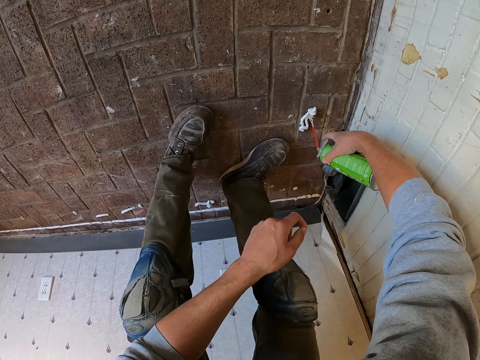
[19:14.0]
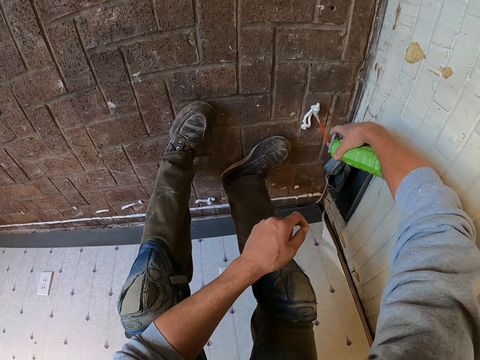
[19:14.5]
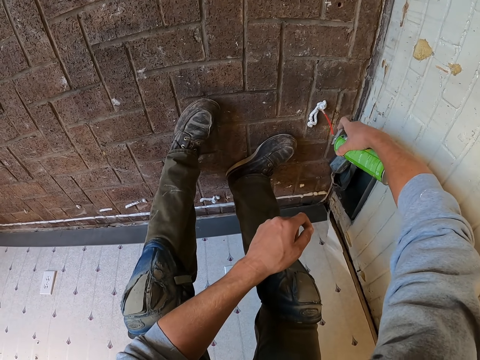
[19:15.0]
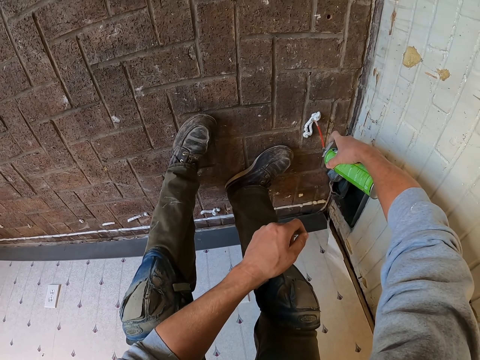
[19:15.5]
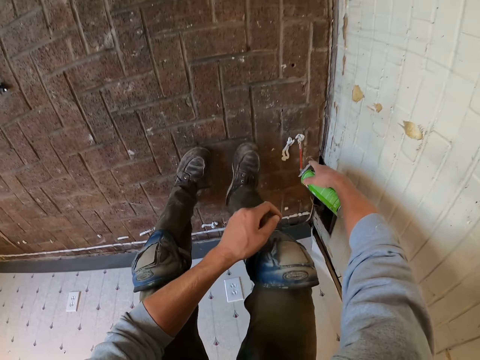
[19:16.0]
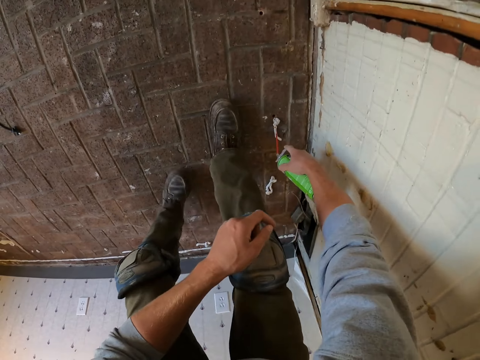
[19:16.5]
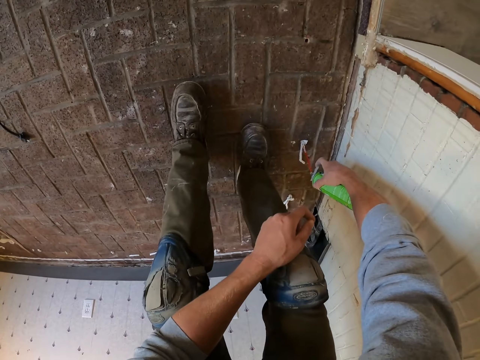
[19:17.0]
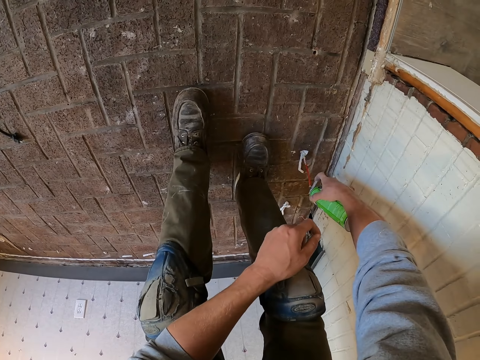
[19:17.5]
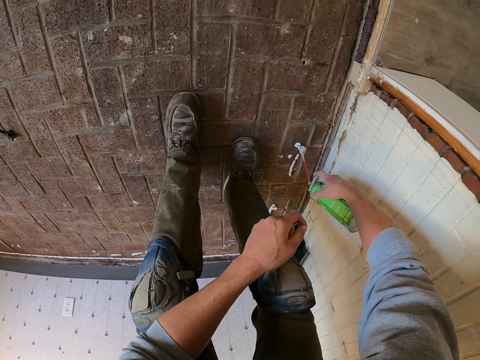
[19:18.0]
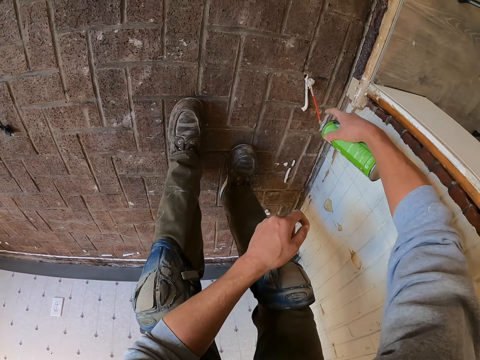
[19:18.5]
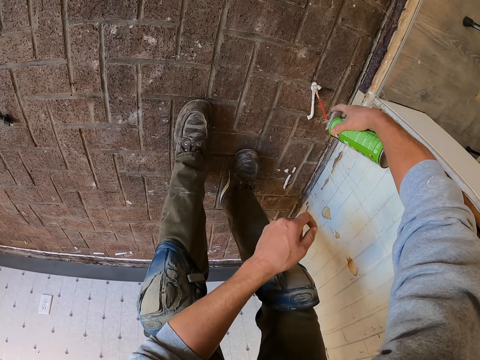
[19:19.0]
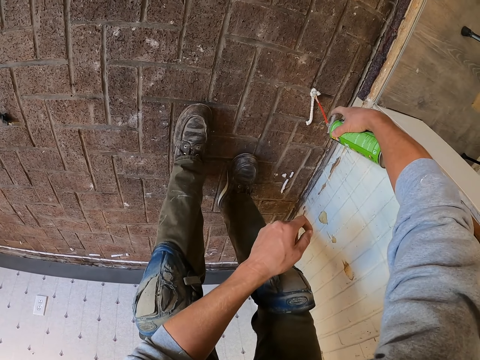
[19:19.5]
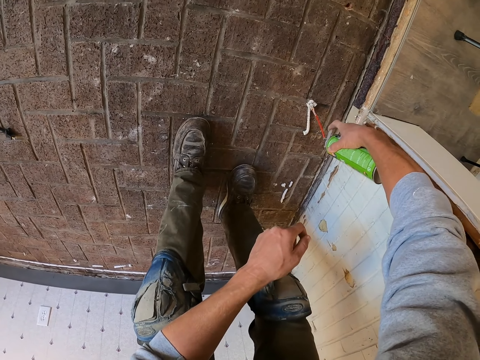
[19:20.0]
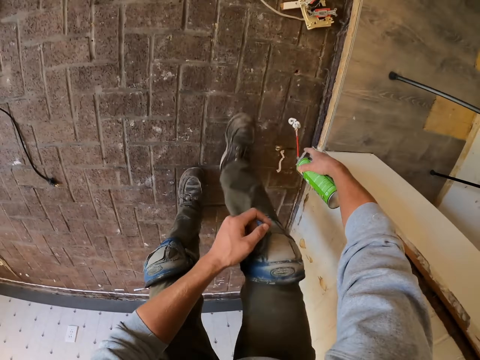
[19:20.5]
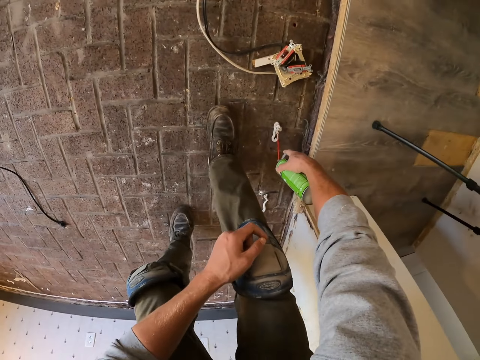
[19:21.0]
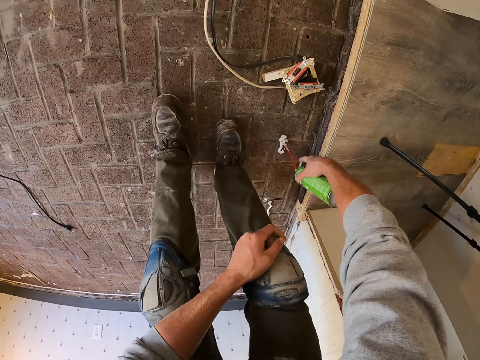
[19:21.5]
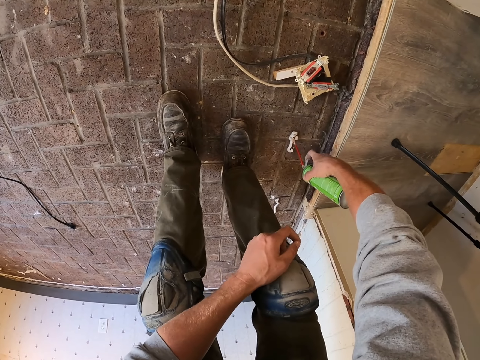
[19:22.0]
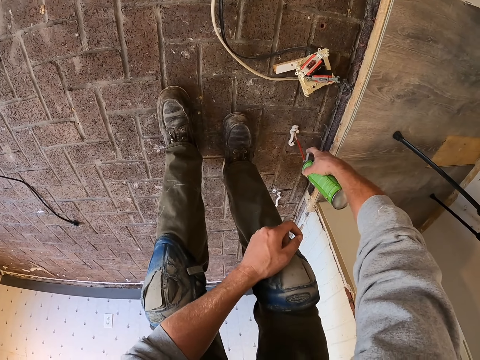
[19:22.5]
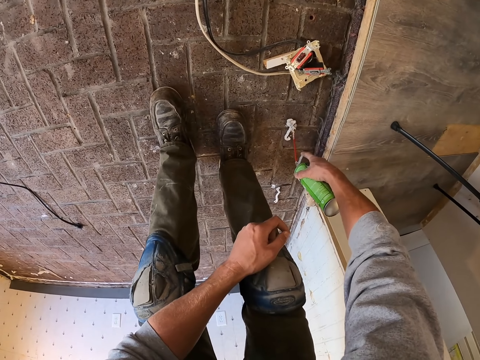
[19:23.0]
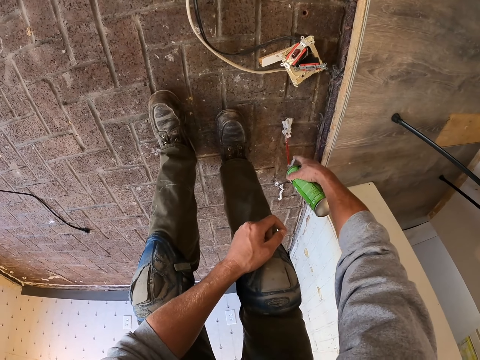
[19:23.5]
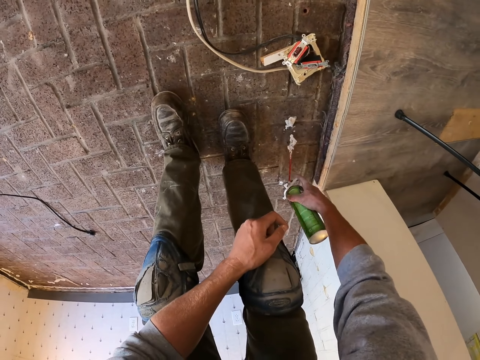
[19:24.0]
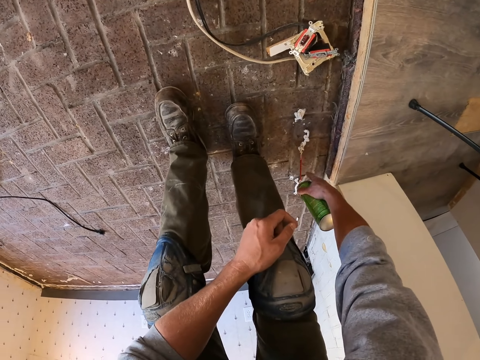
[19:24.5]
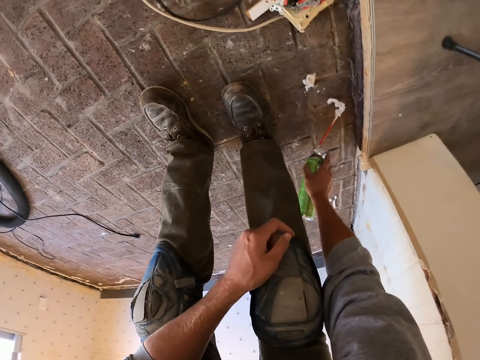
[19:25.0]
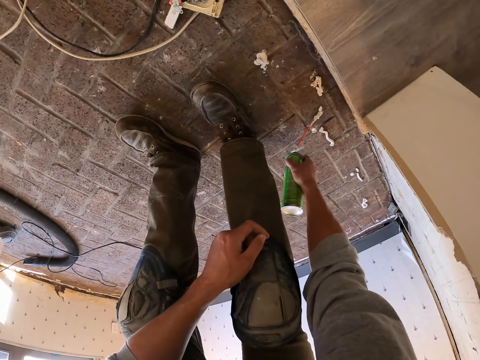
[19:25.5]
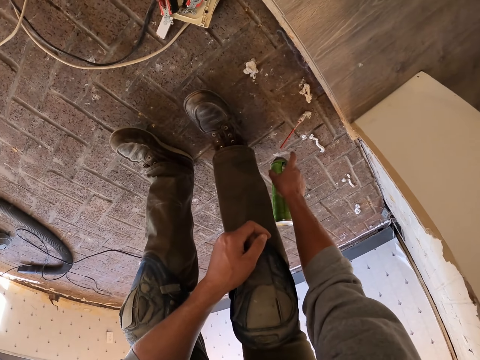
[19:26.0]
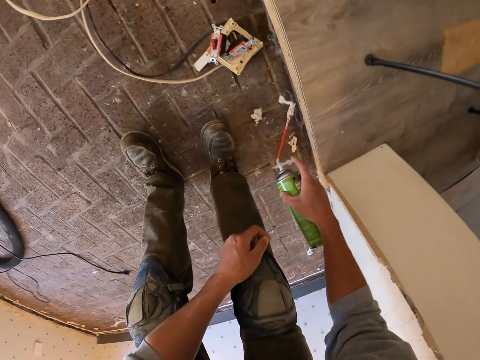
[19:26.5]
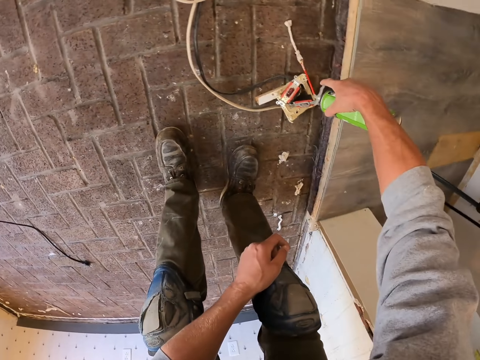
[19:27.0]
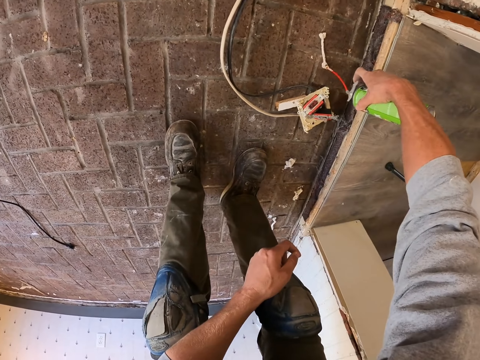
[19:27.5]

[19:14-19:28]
The camera wearer moves on the floor. They apply the glue on the floor. They move on the floor and apply the glue on the floor again.

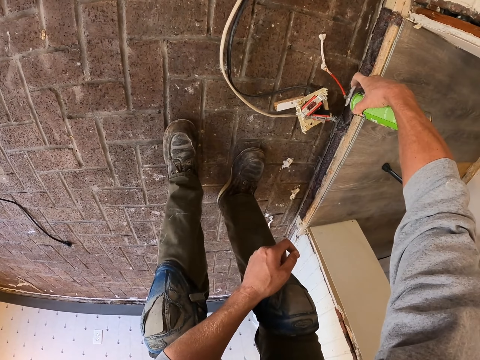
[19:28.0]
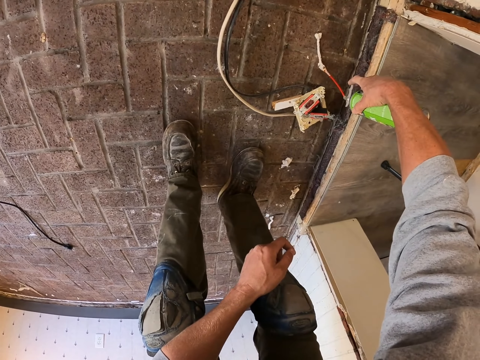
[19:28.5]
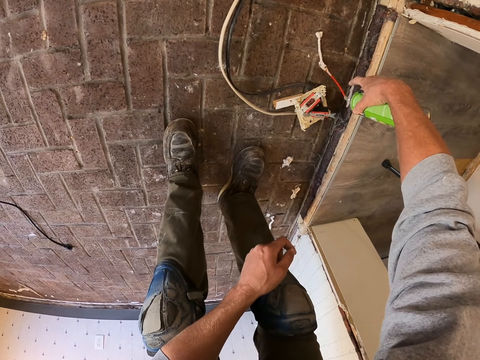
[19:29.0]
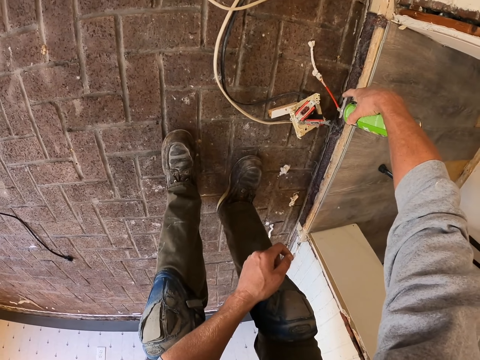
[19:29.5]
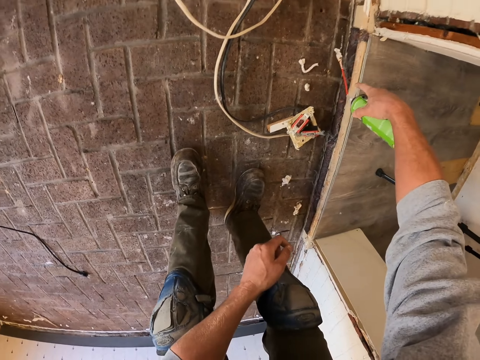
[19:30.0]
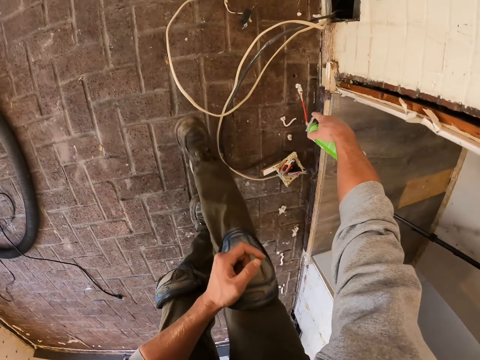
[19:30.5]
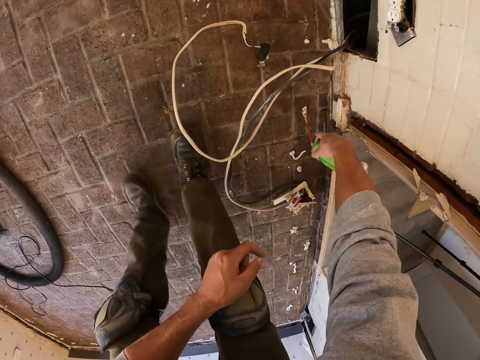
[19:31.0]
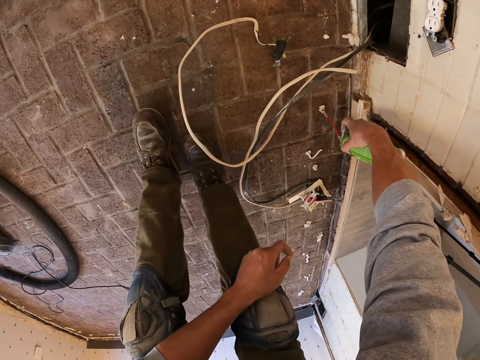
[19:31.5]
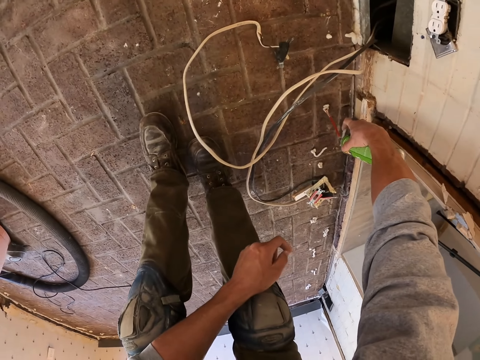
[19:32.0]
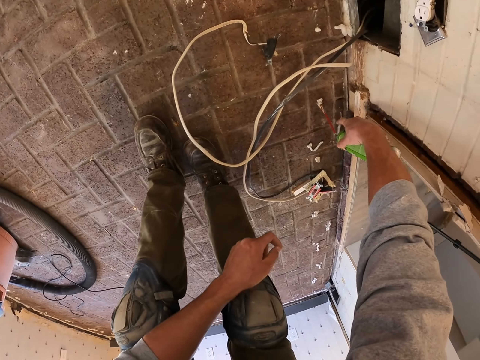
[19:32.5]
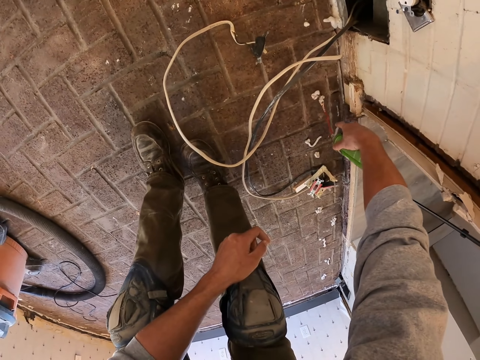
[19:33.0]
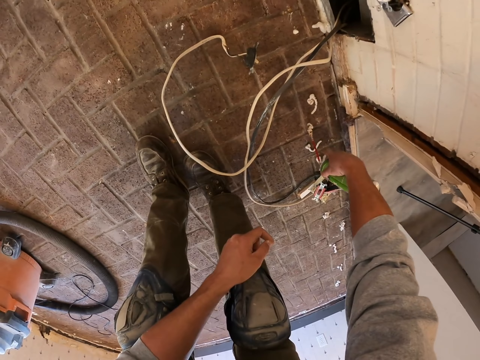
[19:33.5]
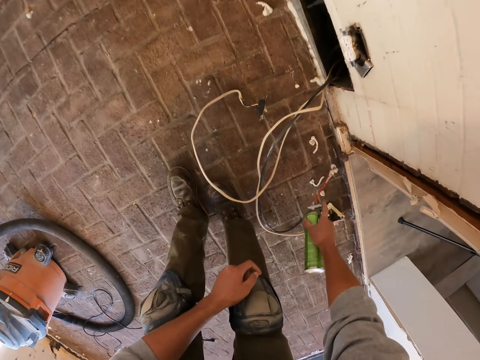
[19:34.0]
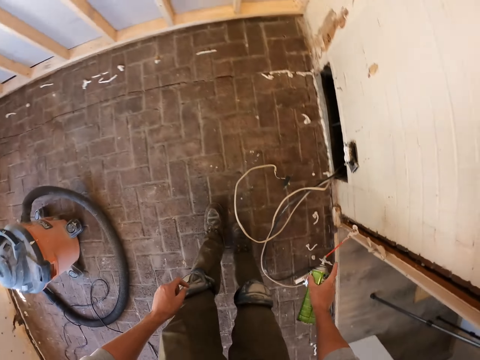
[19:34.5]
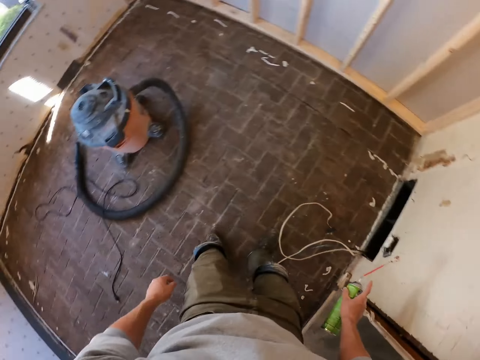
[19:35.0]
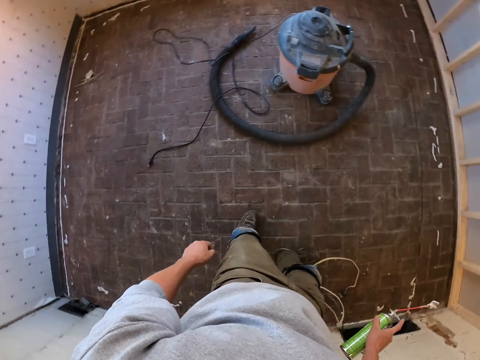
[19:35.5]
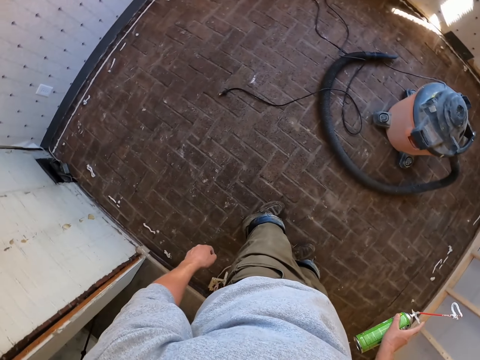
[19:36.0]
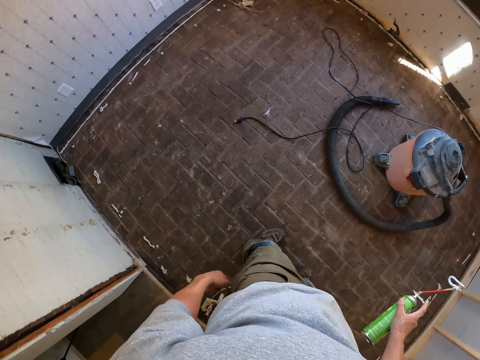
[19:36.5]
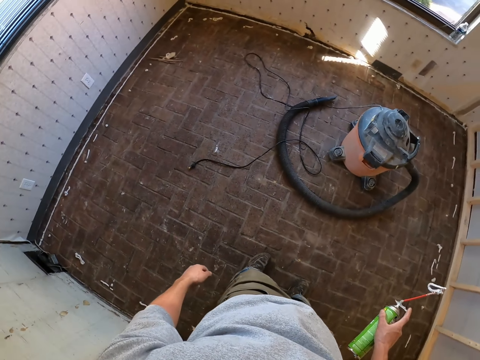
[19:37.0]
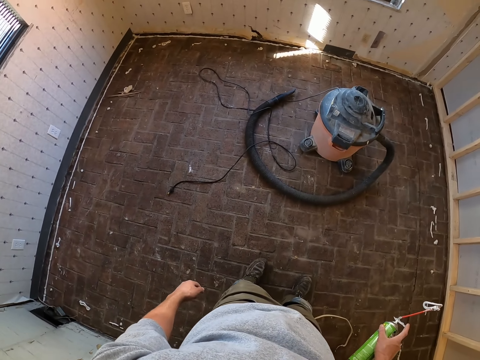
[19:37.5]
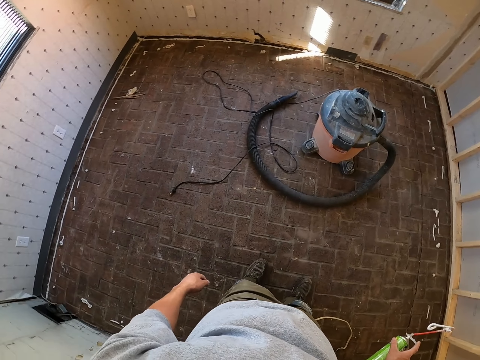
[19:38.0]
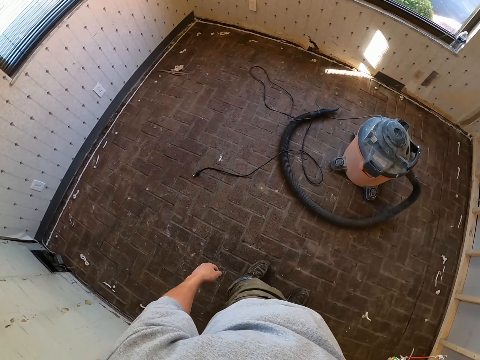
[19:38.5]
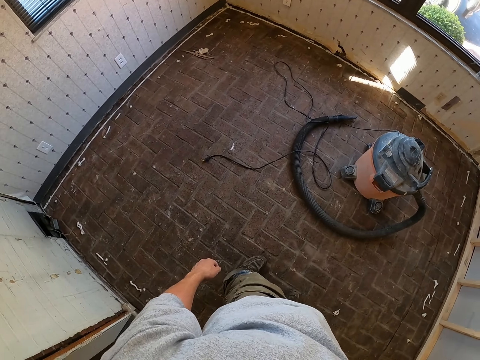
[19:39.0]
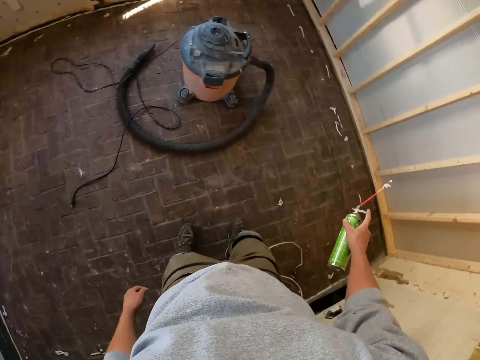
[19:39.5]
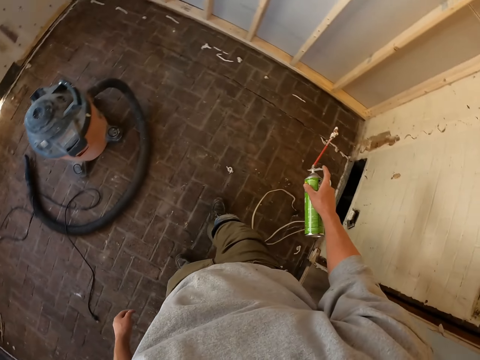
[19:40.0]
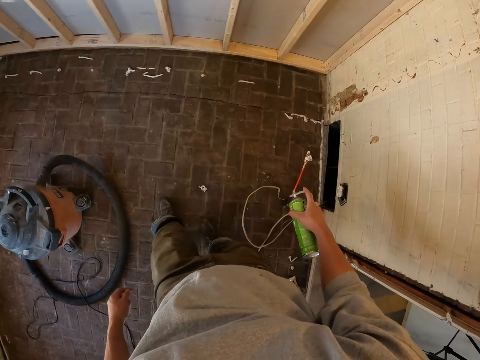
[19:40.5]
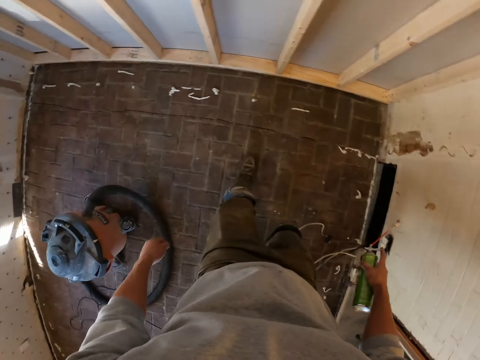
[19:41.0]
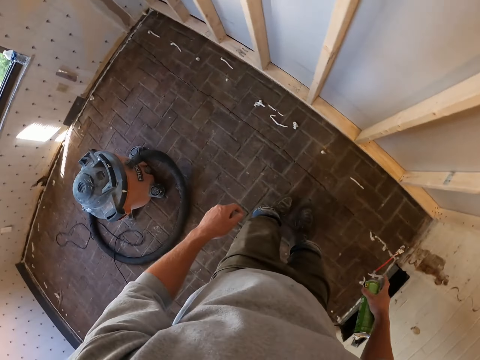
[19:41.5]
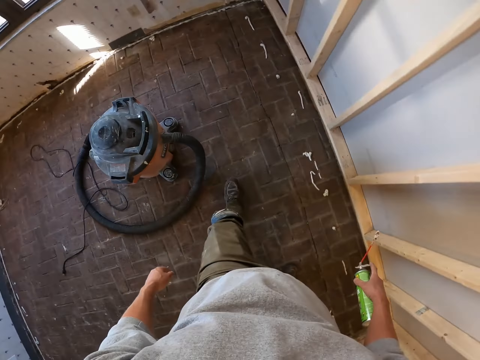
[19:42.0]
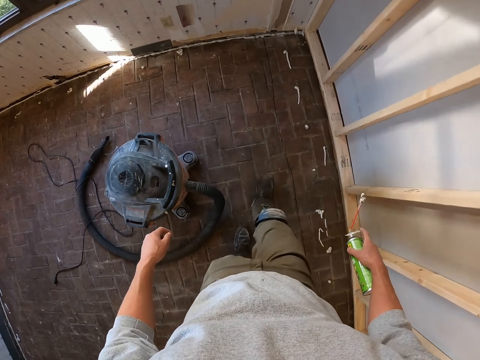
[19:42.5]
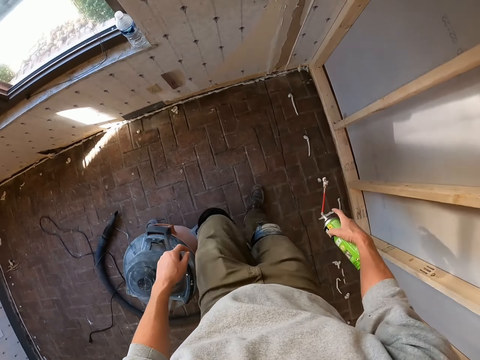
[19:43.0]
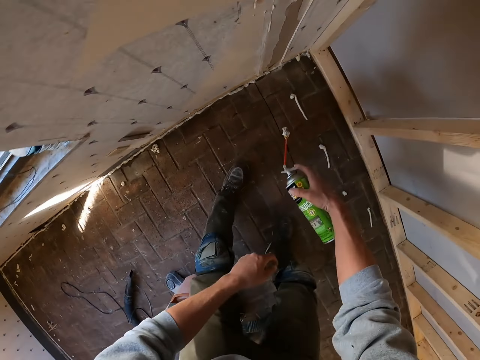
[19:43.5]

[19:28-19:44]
The camera wearer moves on the floor. They apply the glue on the floor. They hold the glue bottle. They look around the room. They move on the floor.
